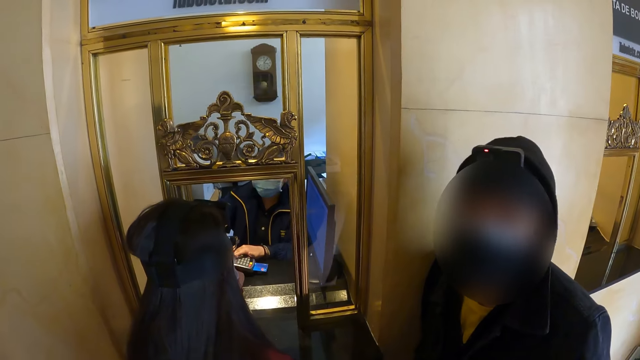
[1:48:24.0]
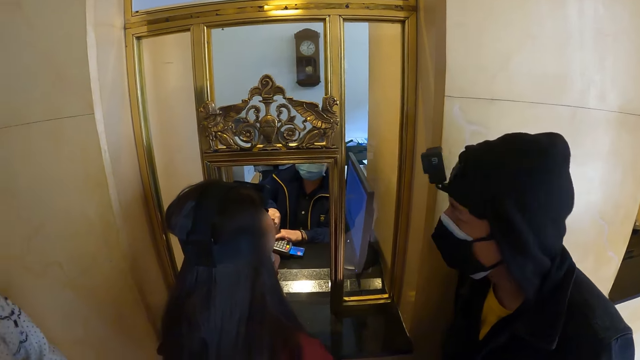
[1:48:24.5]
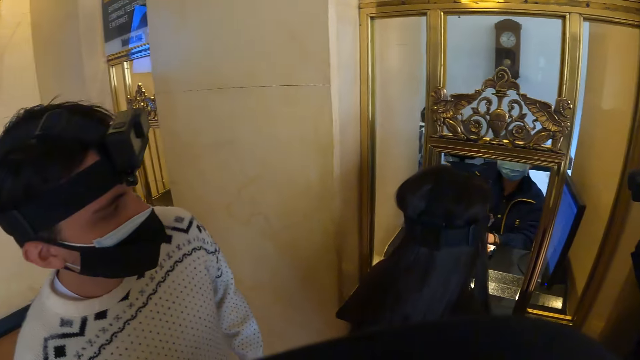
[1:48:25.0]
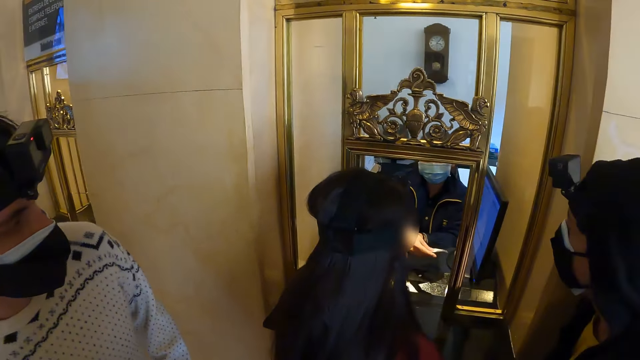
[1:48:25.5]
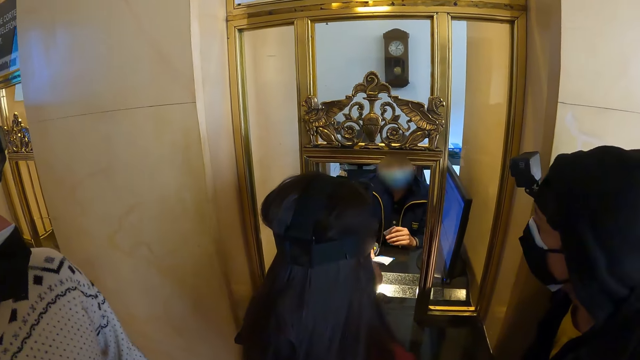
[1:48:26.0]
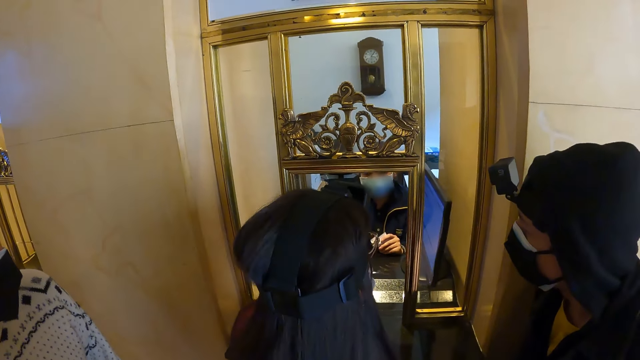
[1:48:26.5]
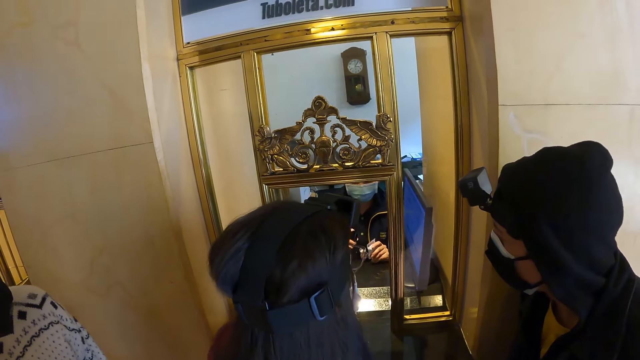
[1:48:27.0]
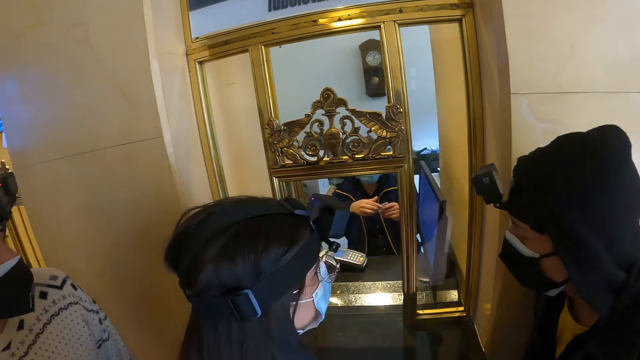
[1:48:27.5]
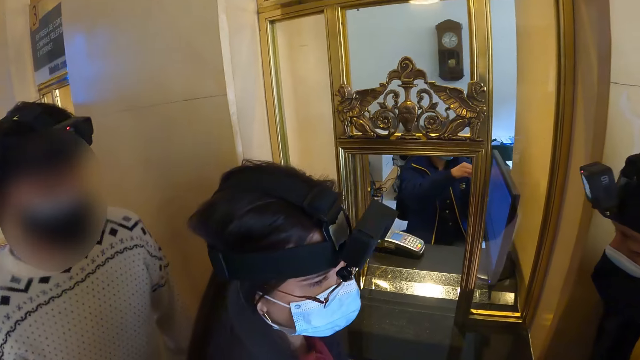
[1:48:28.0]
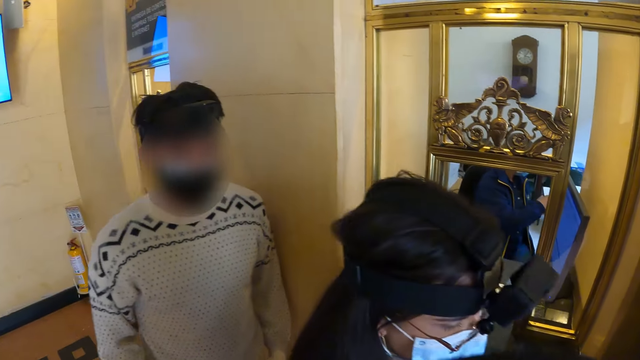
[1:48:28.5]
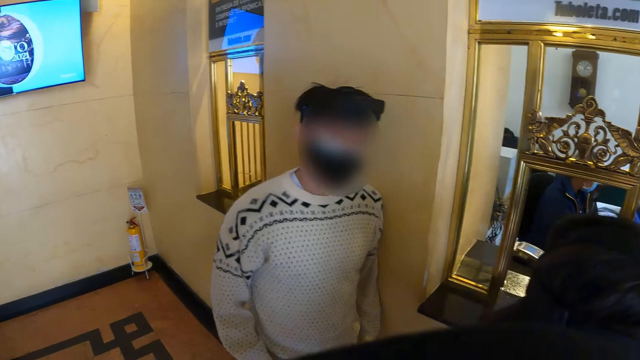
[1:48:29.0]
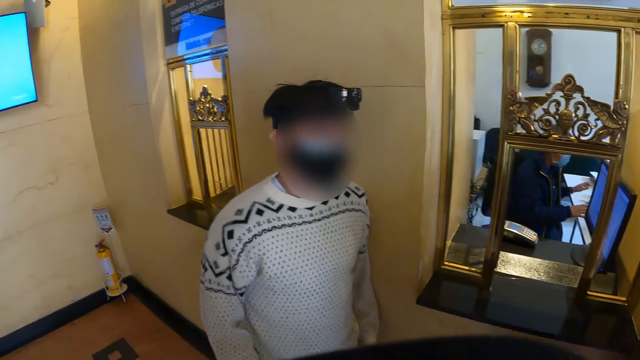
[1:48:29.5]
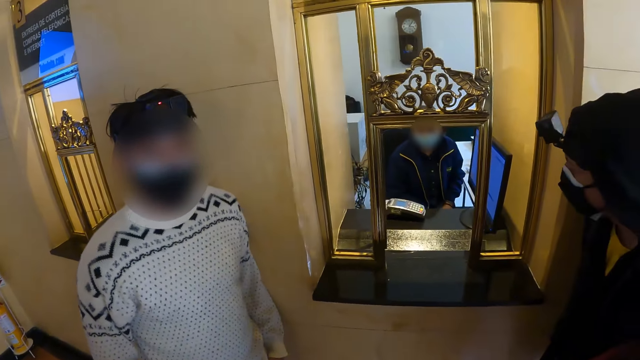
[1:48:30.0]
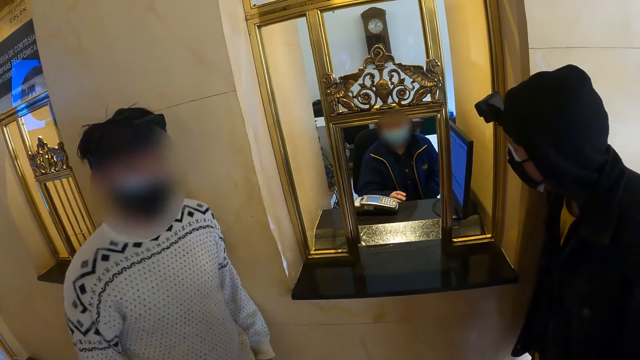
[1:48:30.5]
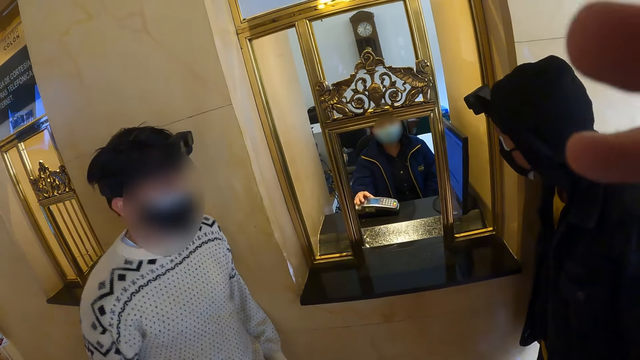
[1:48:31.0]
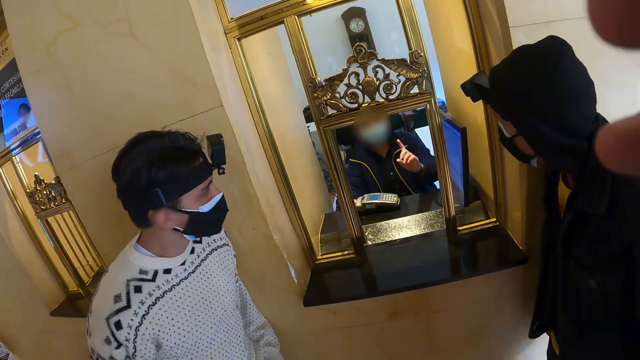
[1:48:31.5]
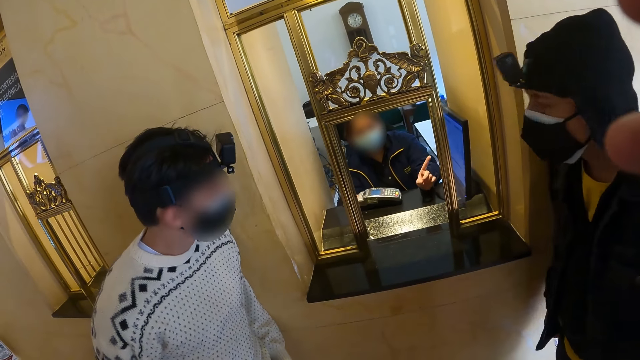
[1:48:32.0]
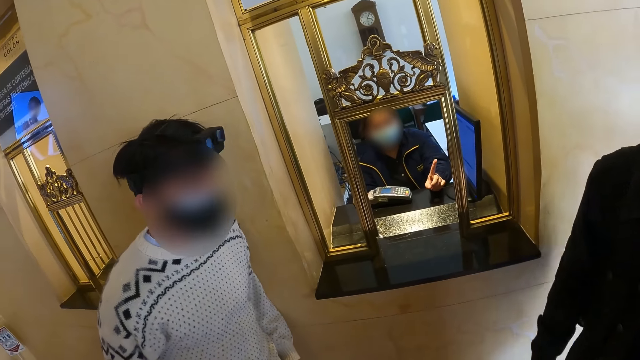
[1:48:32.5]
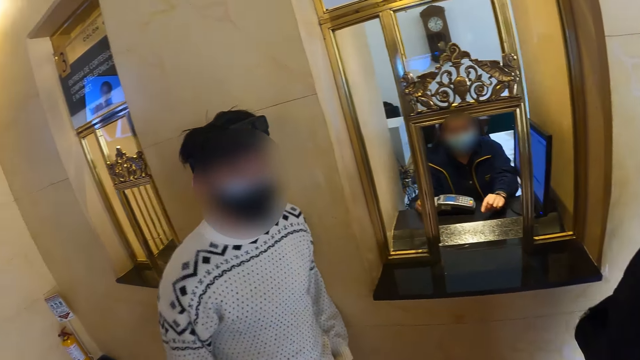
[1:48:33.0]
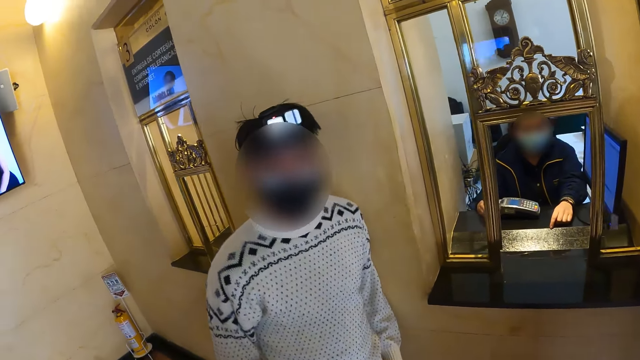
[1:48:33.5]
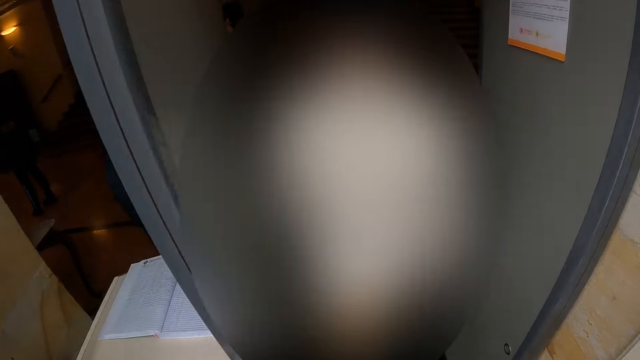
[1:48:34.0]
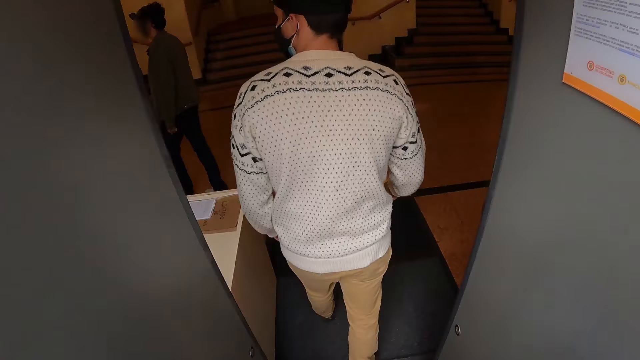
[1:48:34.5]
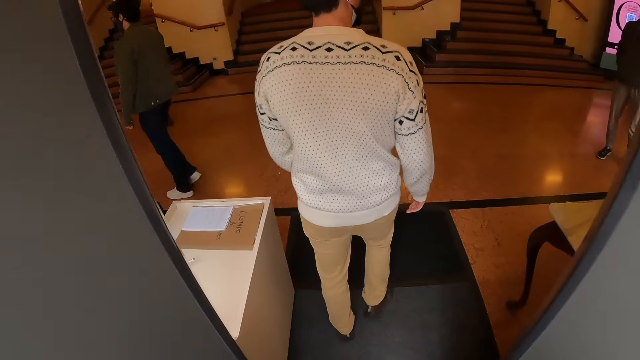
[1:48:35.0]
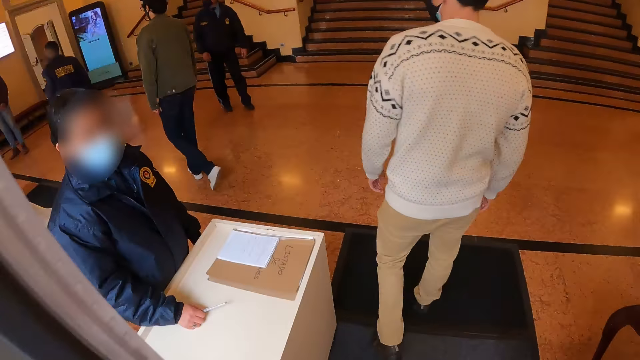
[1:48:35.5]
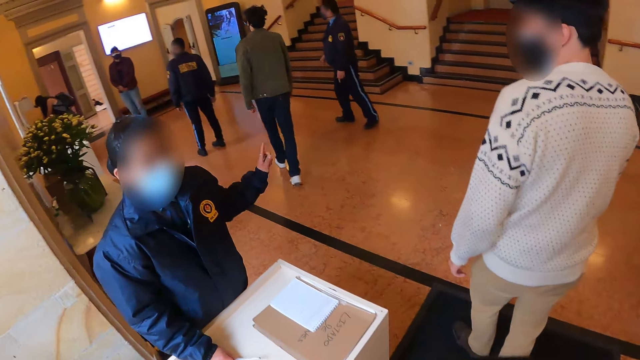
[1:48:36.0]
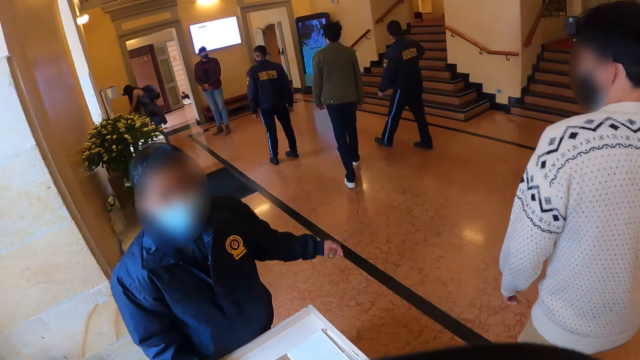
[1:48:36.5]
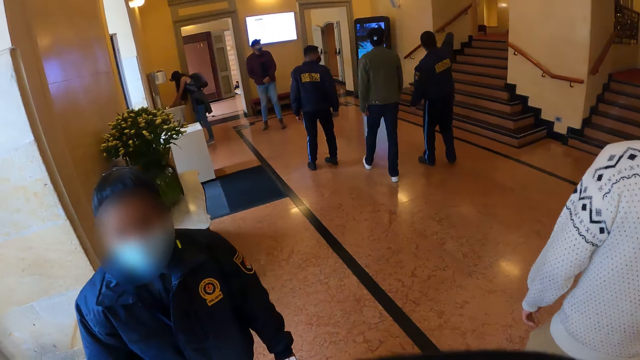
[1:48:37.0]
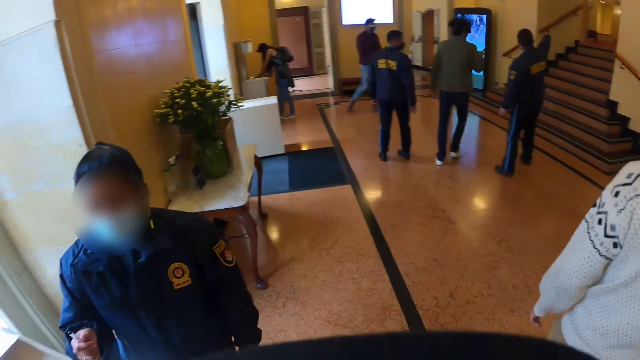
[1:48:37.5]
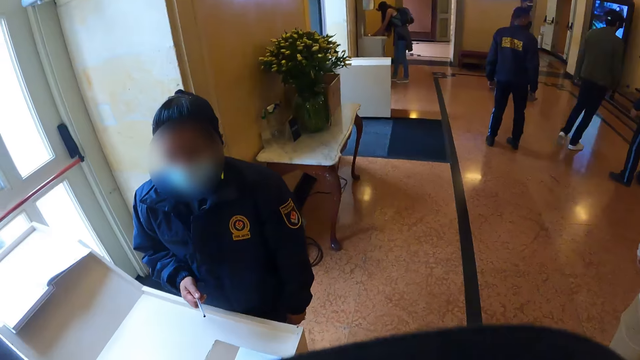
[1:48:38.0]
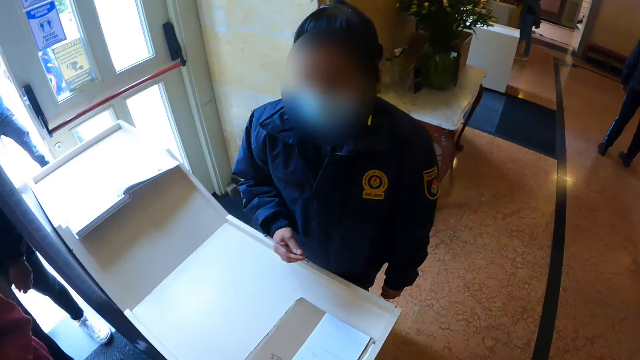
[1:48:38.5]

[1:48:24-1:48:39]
A receptionist cuts a receipt. The receptionist hands a woman the receipt. The camera wearer enters a building.

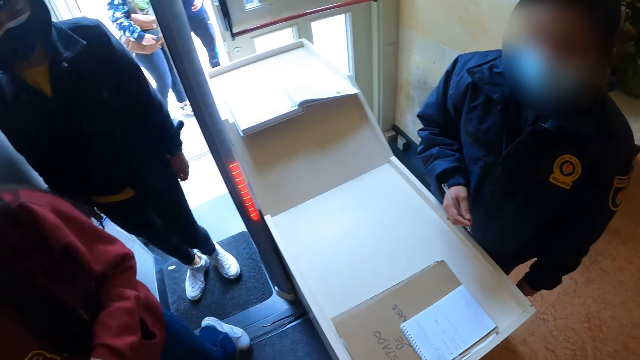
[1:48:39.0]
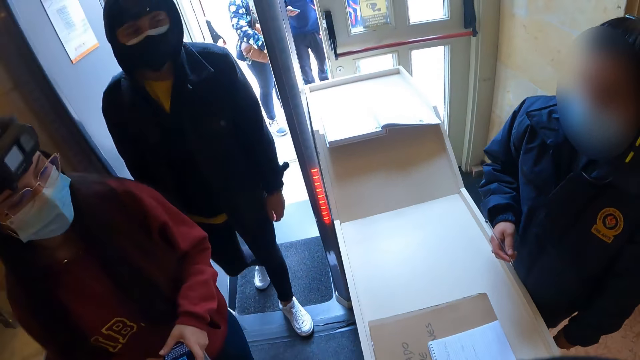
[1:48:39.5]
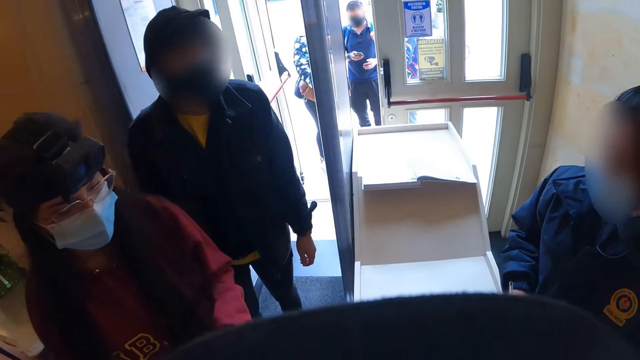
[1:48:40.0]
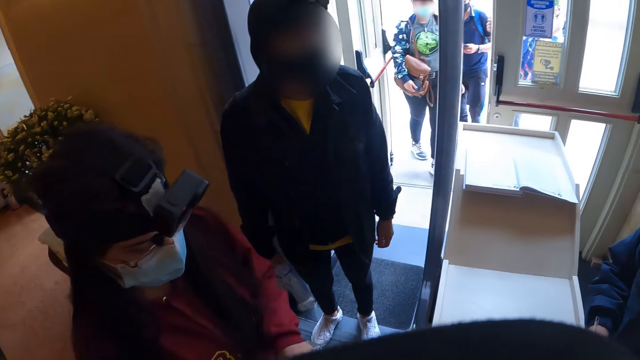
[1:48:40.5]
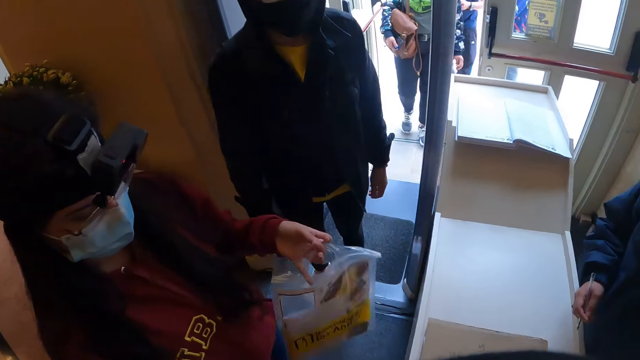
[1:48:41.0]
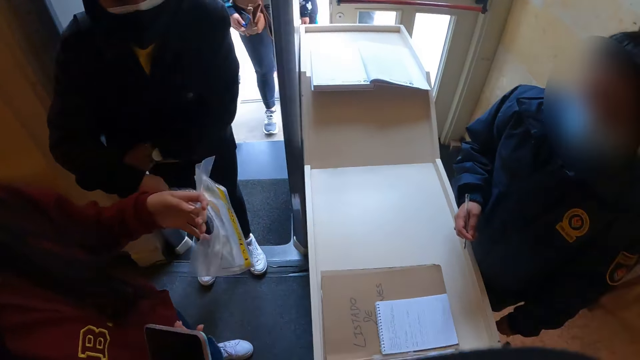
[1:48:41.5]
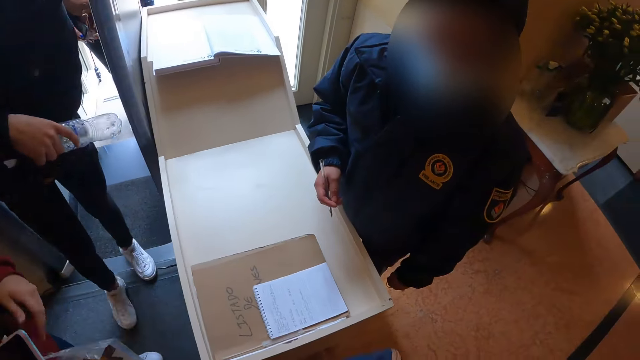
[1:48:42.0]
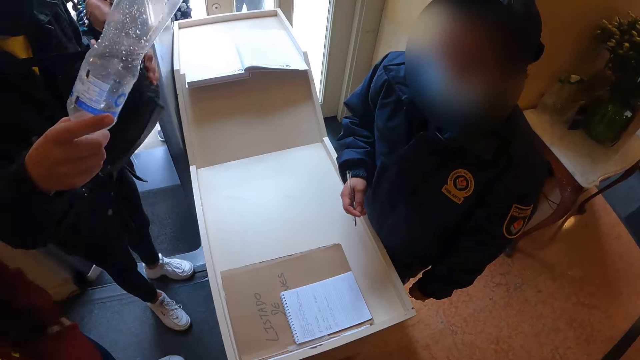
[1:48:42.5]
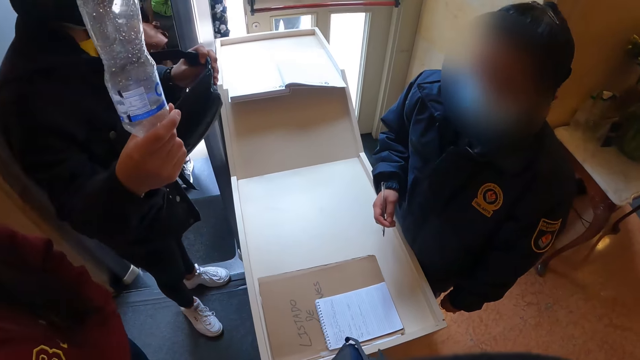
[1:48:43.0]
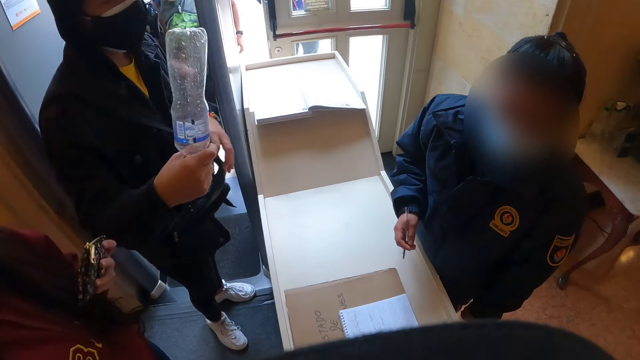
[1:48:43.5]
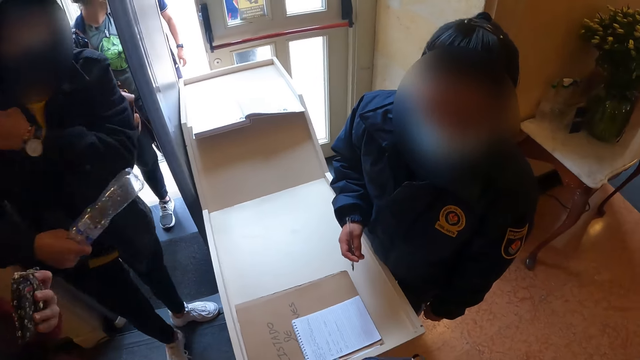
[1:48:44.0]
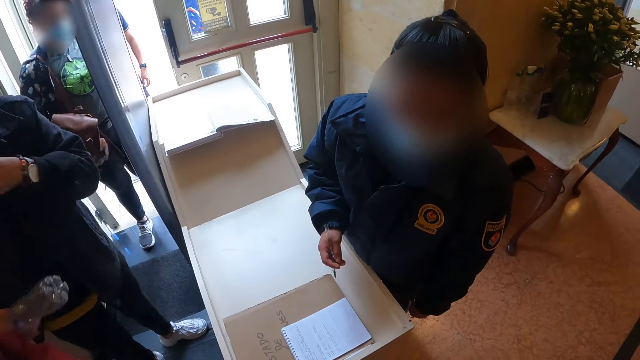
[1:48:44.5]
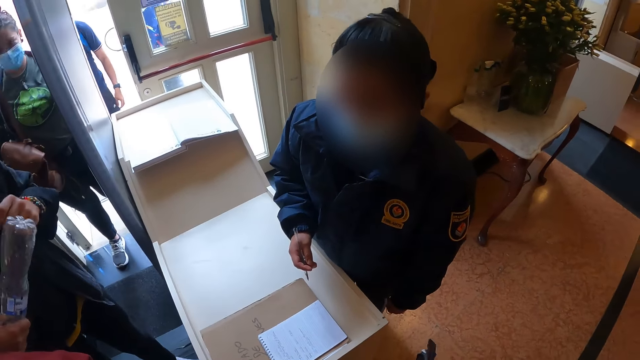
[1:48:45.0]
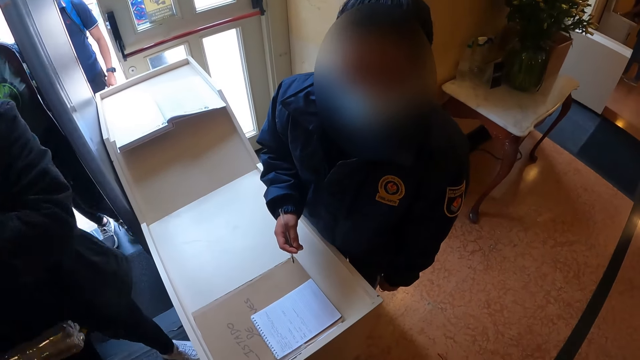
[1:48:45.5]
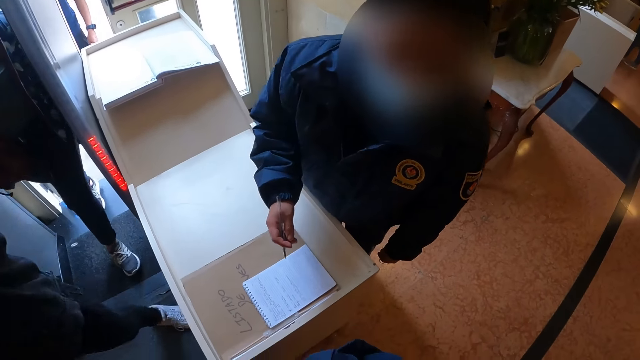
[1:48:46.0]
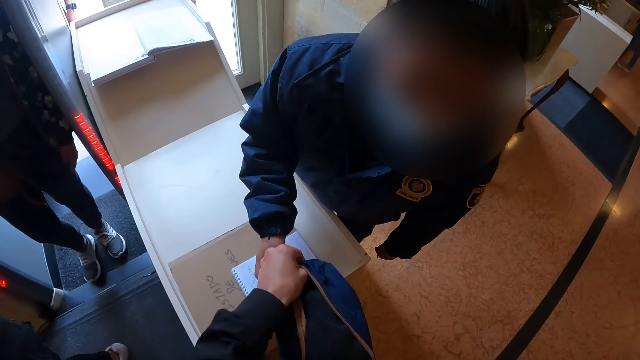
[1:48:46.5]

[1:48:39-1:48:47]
The camera wearer looks around.
